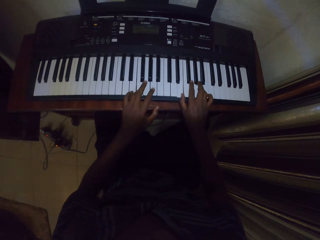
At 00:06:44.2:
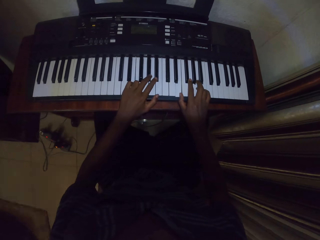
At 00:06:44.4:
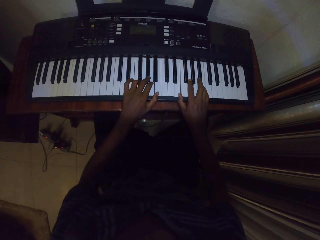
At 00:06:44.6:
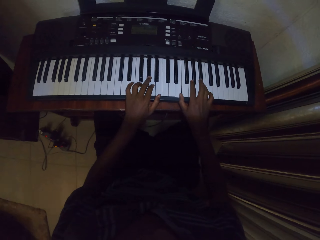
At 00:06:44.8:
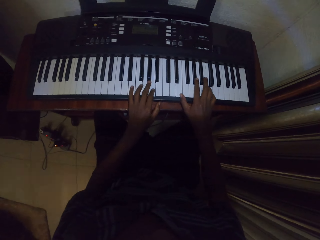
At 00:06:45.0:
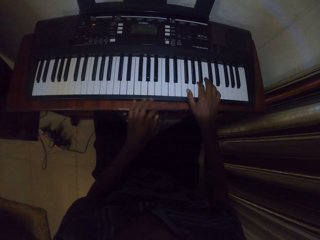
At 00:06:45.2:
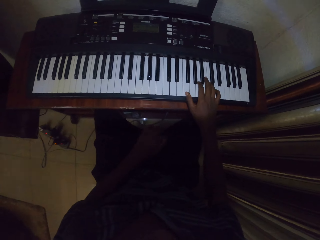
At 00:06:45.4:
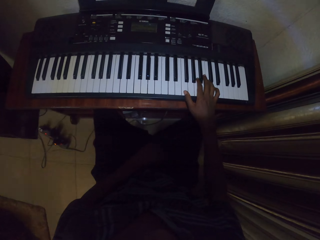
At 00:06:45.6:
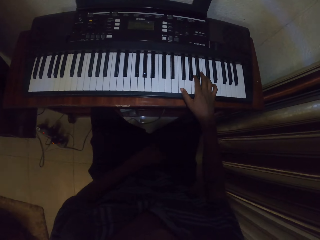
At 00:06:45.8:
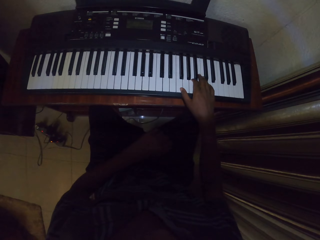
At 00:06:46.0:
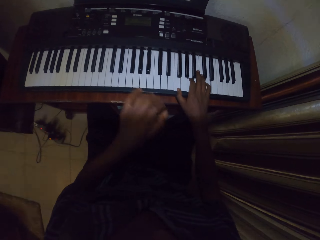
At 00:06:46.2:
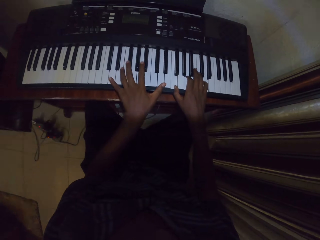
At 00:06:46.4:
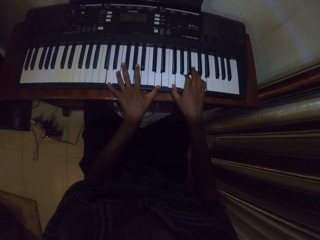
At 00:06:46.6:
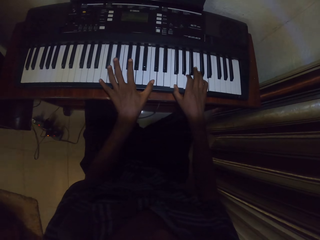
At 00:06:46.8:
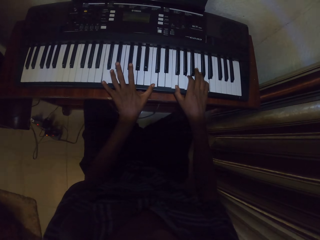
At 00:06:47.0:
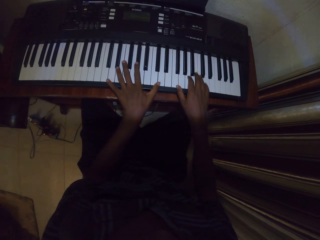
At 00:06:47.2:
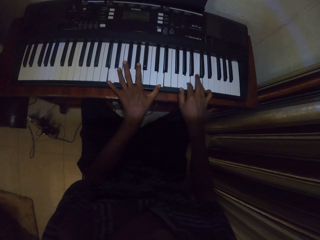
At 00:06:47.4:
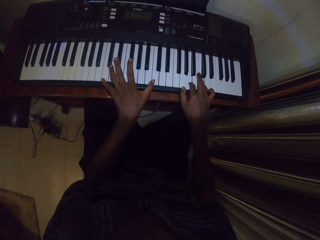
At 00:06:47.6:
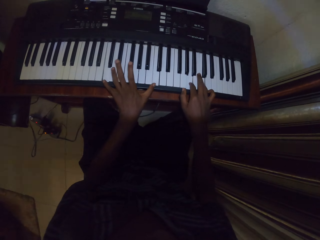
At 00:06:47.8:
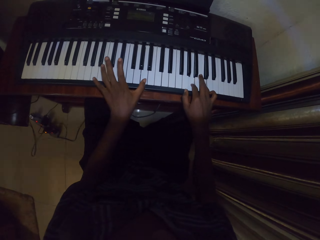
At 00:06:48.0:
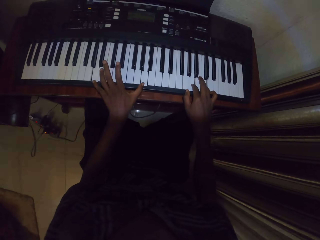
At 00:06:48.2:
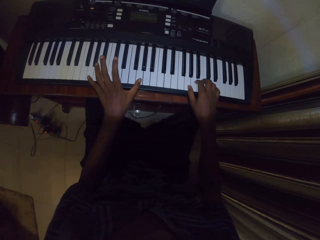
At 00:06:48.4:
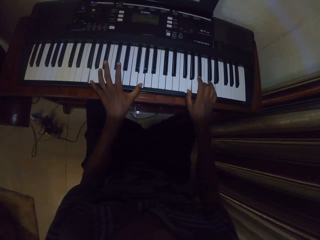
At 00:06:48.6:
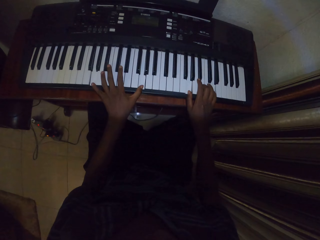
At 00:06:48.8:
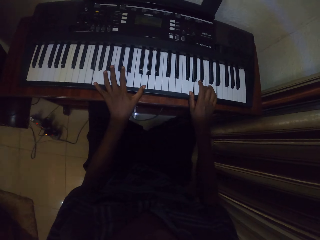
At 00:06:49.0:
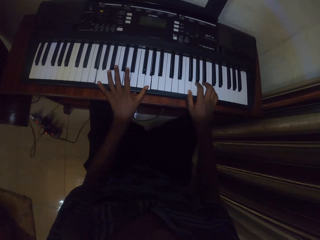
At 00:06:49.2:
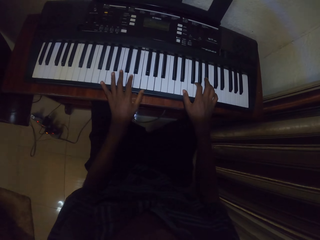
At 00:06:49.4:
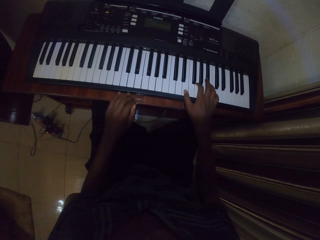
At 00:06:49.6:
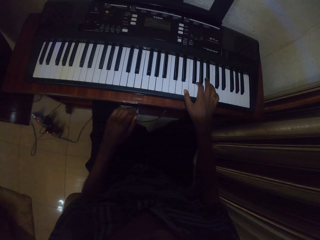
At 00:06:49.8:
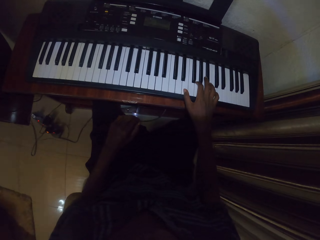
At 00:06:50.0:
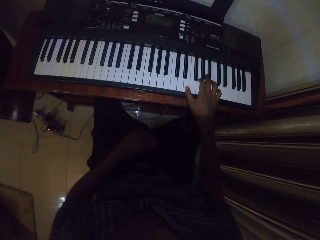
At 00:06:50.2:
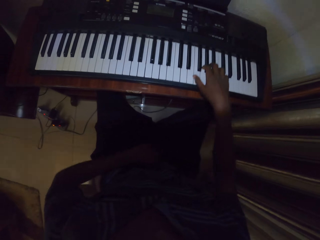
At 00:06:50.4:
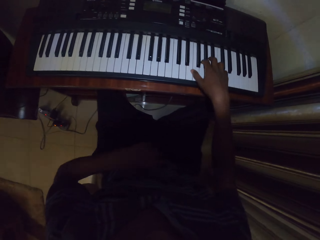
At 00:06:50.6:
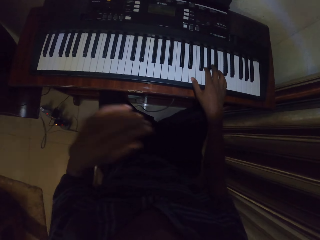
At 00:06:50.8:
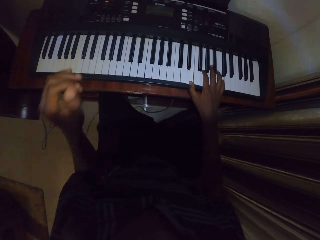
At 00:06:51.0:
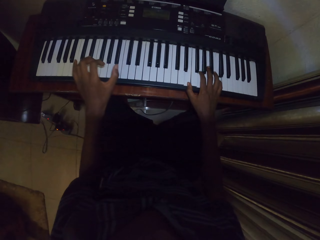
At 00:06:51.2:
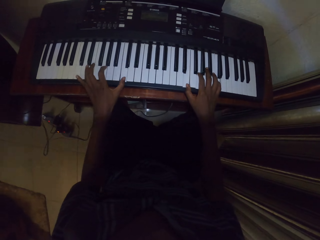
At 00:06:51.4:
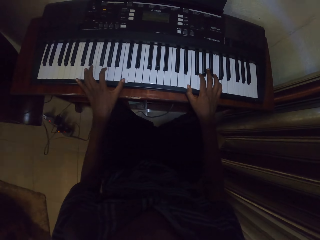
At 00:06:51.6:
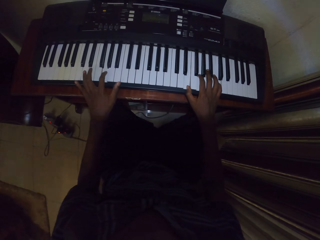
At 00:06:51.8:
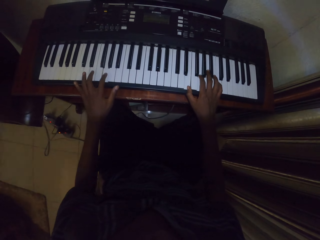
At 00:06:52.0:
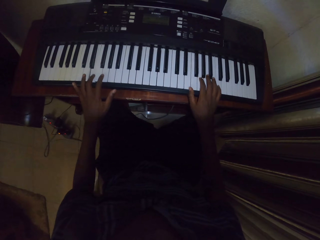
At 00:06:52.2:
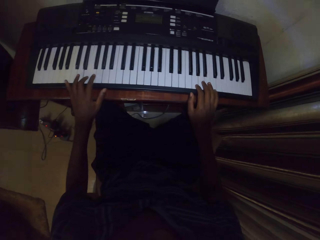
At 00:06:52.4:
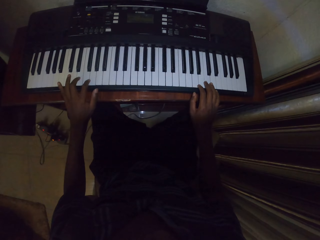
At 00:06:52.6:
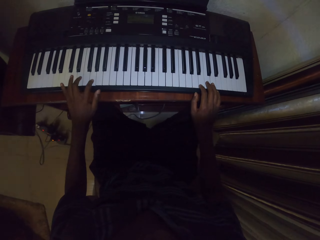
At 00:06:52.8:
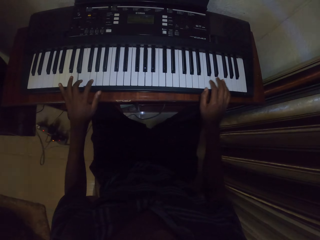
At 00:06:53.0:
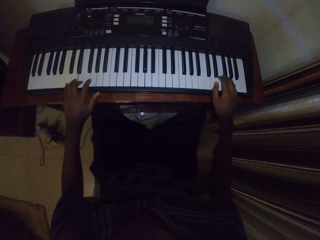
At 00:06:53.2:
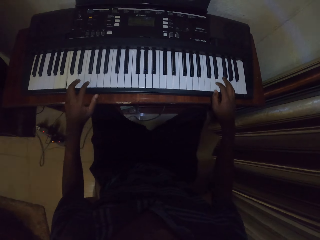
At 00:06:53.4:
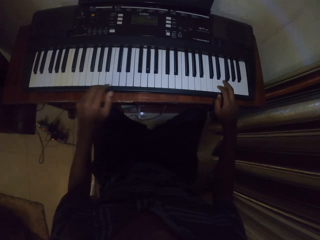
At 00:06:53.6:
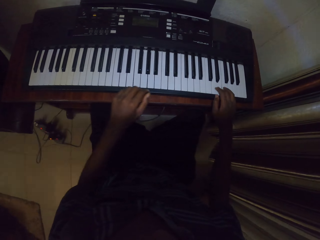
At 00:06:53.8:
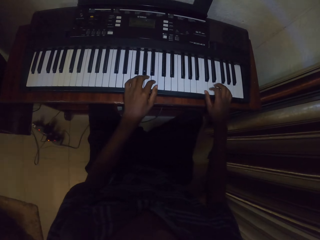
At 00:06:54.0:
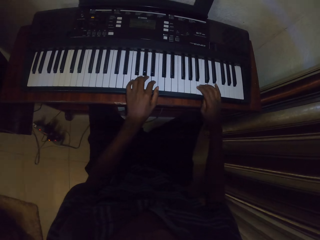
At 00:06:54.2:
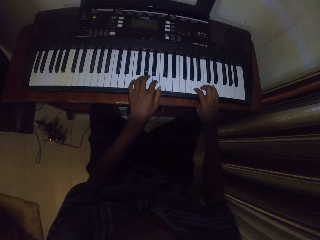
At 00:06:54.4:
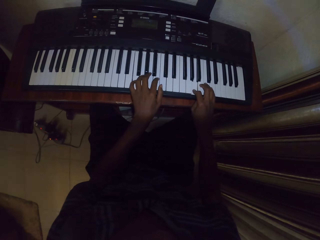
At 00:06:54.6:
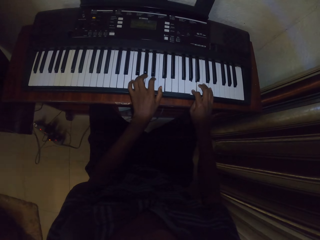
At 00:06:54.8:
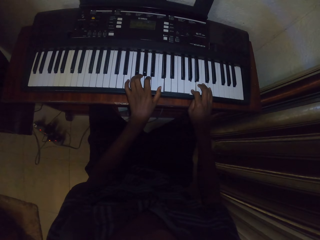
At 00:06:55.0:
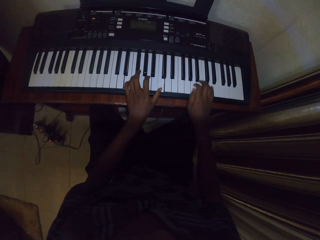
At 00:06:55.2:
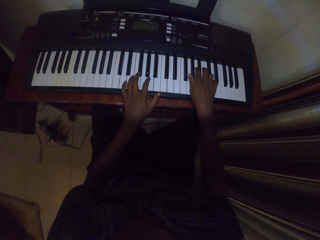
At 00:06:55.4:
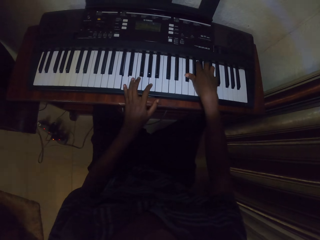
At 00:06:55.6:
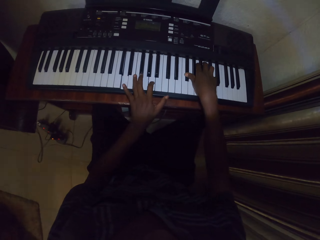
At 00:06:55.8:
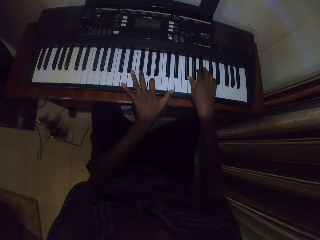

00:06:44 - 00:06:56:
The camera wearer puts his left hand down. He plays the piano. He lifts his hand. He plays the piano.

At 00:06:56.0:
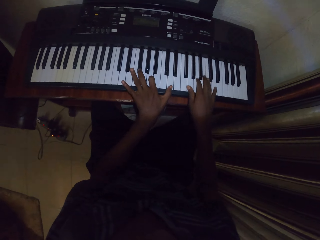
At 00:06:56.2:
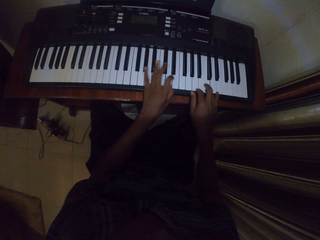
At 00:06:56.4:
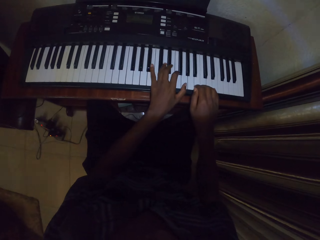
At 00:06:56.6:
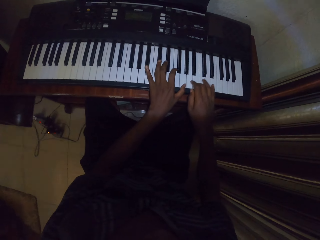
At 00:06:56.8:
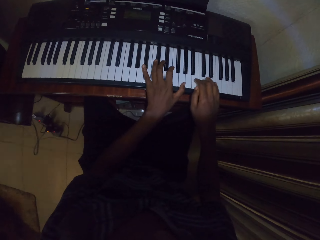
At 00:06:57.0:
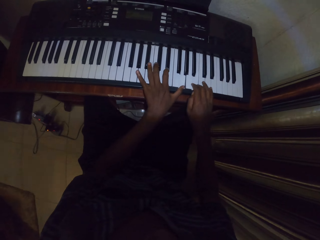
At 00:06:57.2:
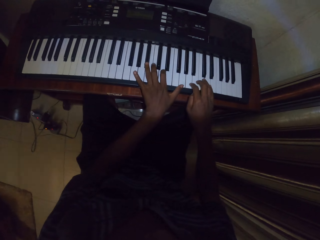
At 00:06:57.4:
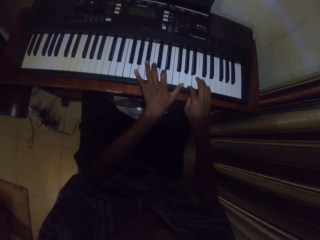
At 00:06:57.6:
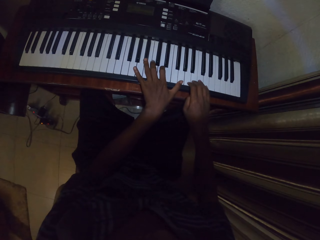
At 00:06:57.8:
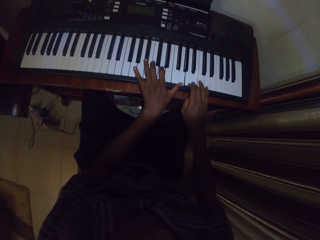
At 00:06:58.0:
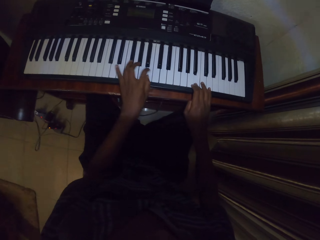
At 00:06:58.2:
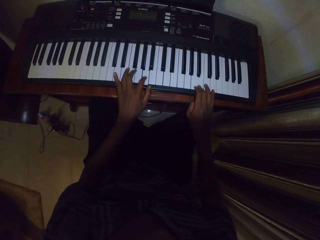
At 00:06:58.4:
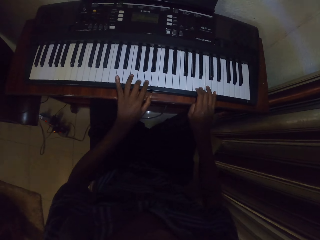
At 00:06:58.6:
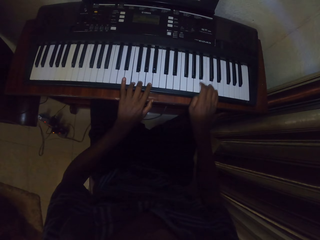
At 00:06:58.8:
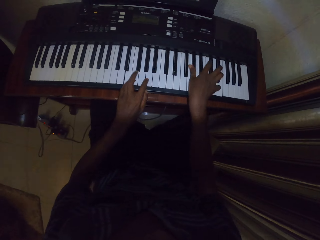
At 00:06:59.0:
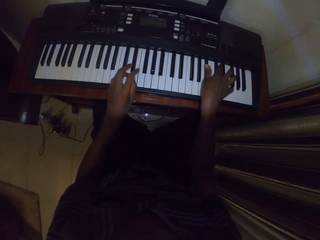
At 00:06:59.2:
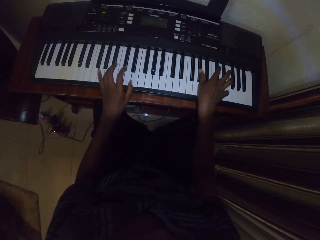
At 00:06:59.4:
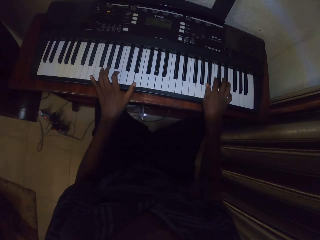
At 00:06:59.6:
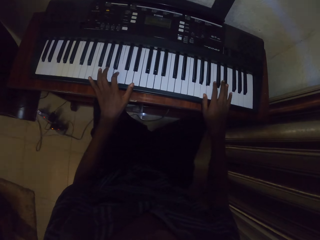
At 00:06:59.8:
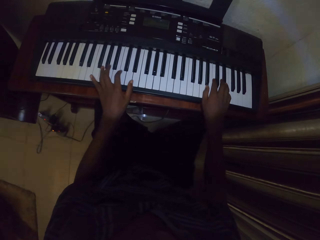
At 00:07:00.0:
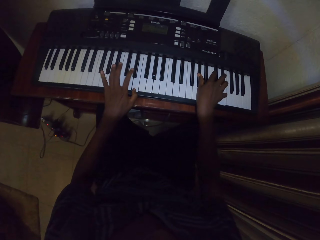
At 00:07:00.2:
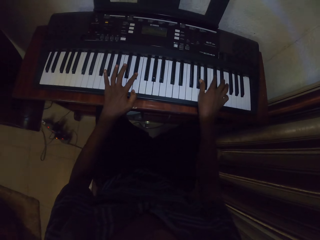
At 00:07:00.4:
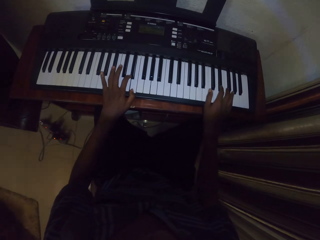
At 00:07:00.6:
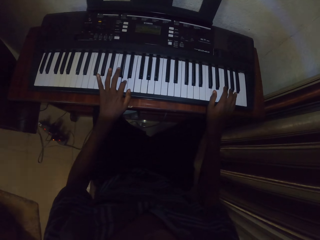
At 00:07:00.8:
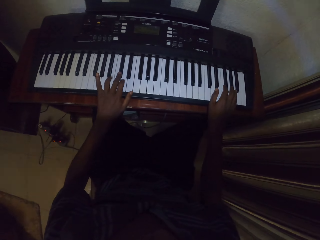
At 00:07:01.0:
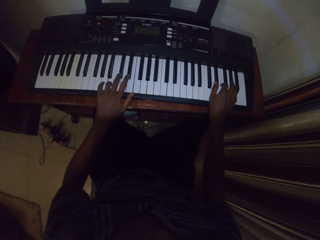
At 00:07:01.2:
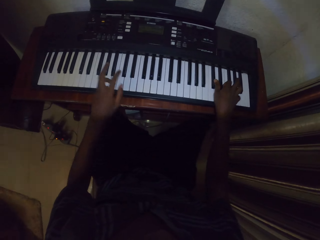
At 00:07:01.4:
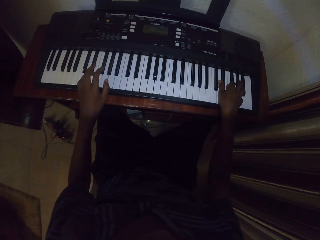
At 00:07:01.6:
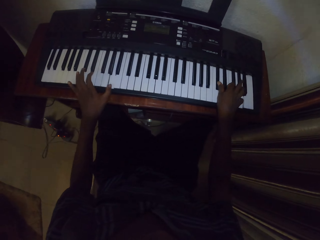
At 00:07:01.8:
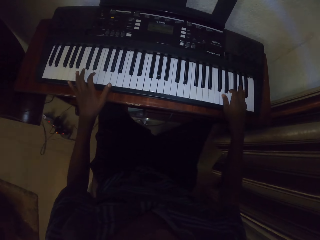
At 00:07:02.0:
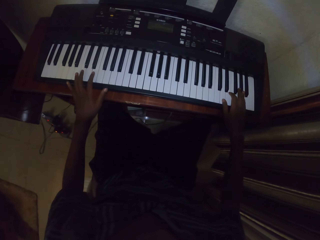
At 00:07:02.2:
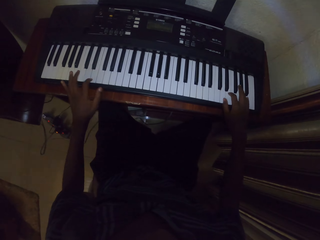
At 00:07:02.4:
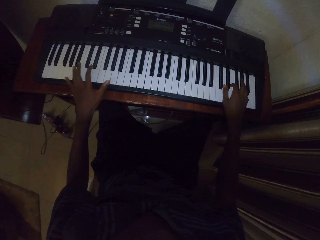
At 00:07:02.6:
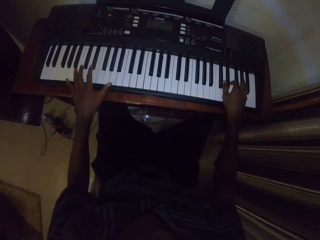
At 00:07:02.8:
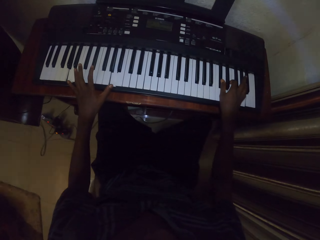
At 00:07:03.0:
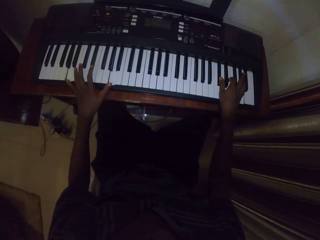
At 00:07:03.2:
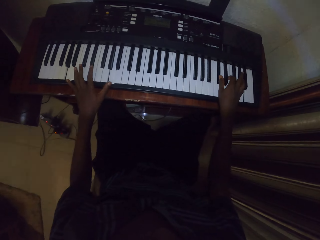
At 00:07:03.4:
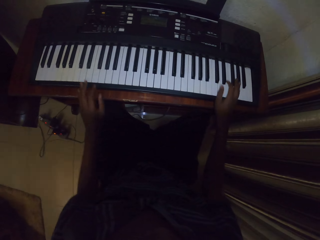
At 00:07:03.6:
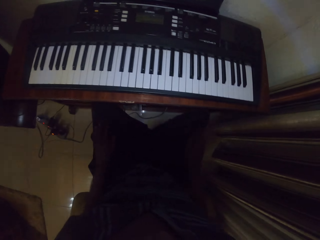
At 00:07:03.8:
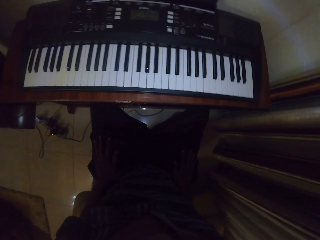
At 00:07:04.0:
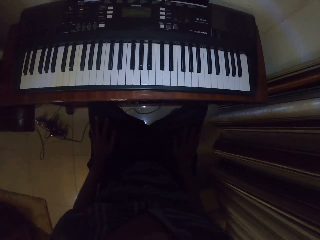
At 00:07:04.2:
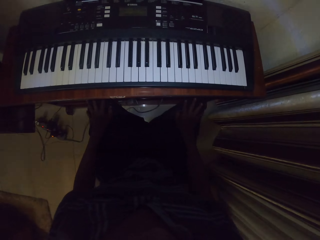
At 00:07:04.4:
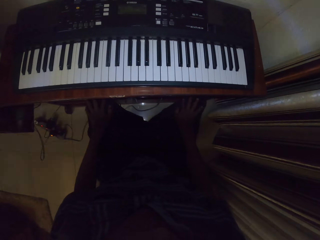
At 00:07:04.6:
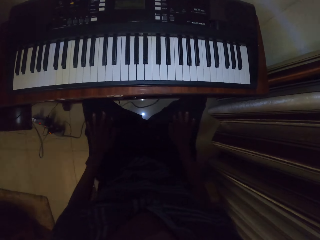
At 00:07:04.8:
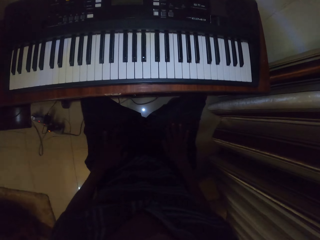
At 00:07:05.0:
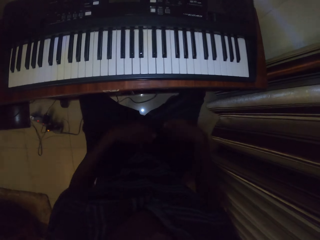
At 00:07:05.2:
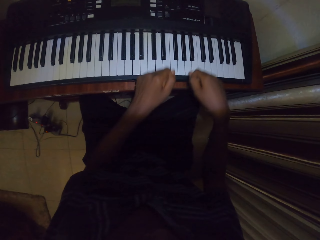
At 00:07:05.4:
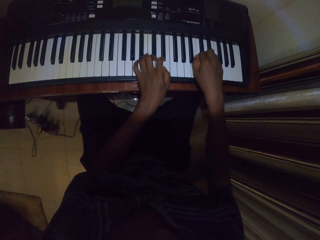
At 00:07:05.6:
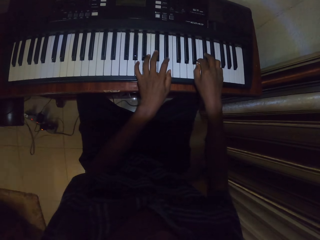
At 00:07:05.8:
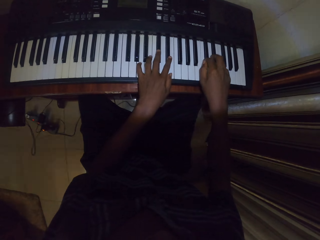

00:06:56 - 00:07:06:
The camera wearer lifts his hands from the piano.
